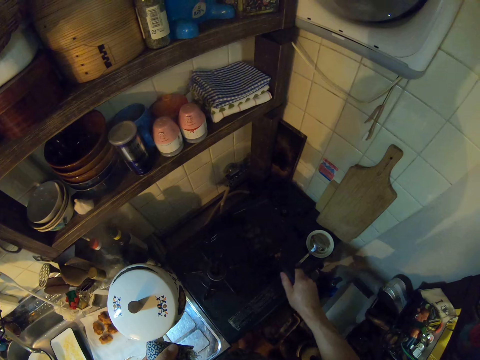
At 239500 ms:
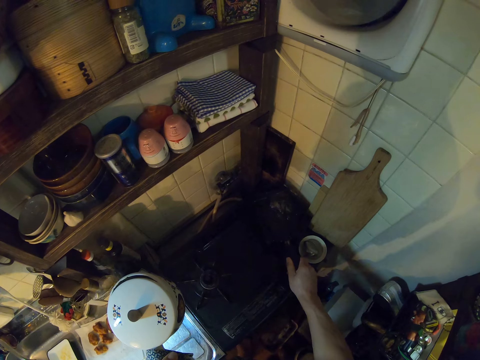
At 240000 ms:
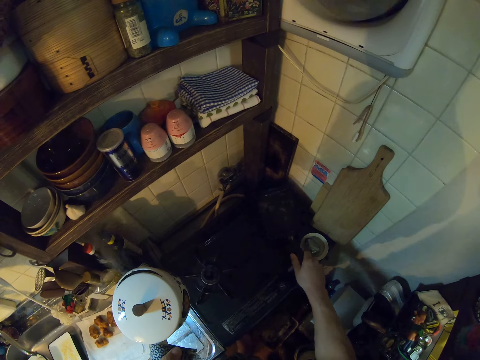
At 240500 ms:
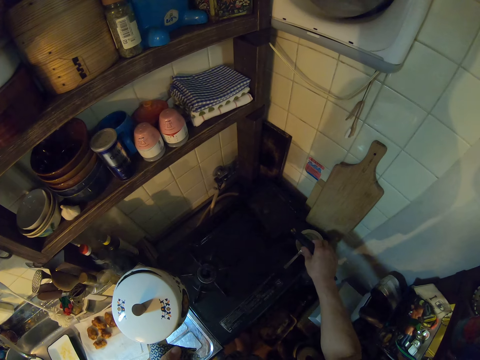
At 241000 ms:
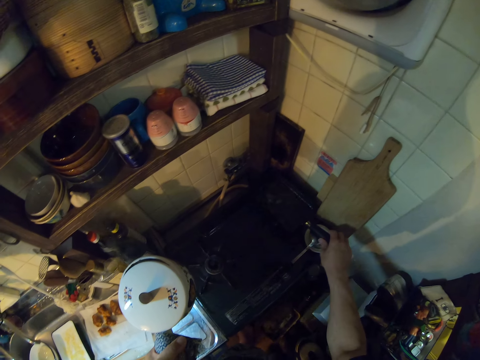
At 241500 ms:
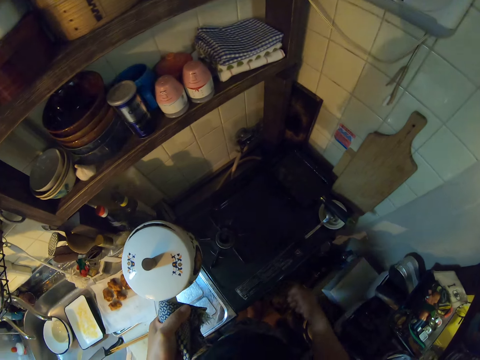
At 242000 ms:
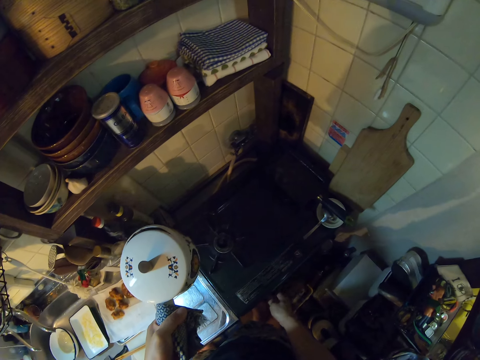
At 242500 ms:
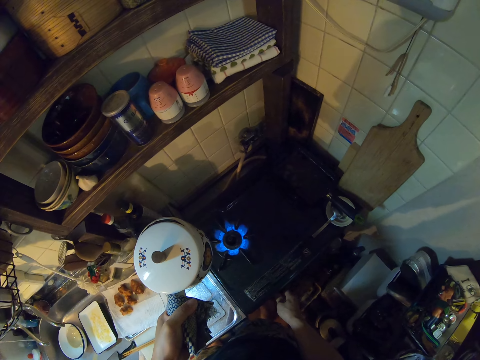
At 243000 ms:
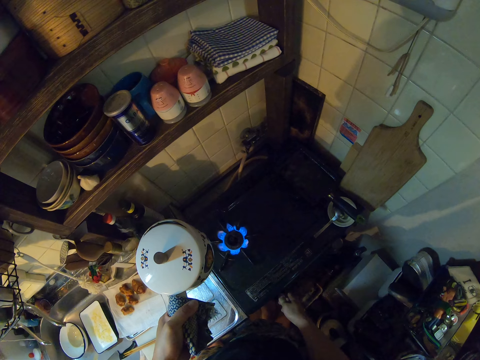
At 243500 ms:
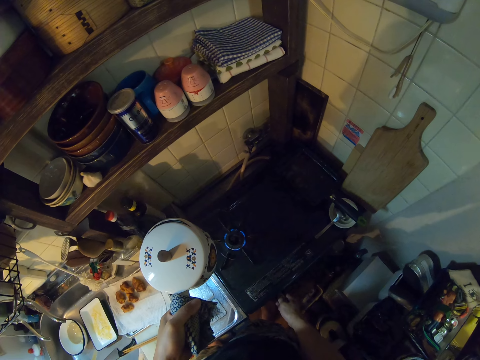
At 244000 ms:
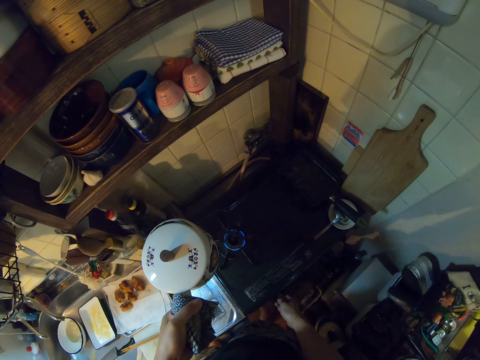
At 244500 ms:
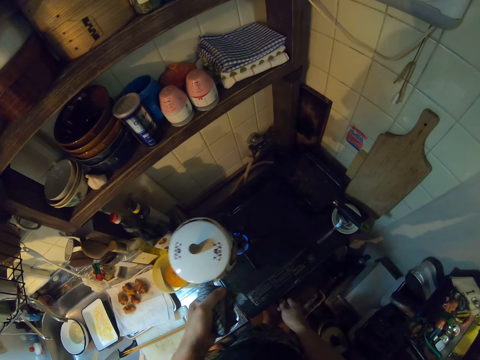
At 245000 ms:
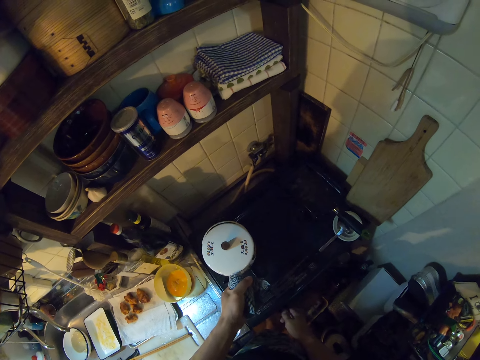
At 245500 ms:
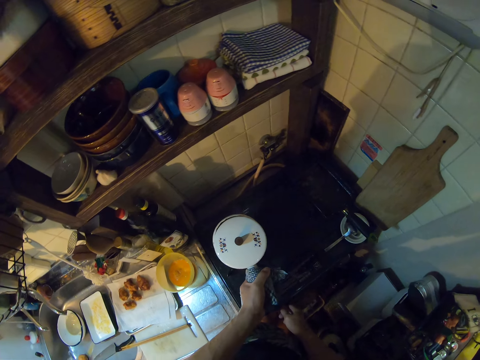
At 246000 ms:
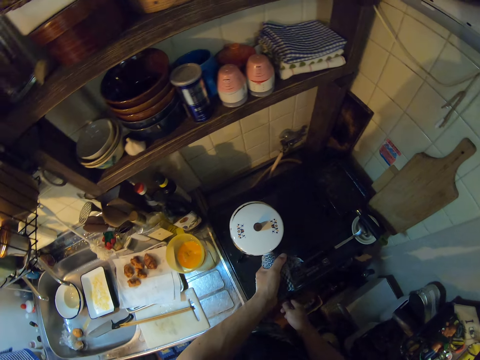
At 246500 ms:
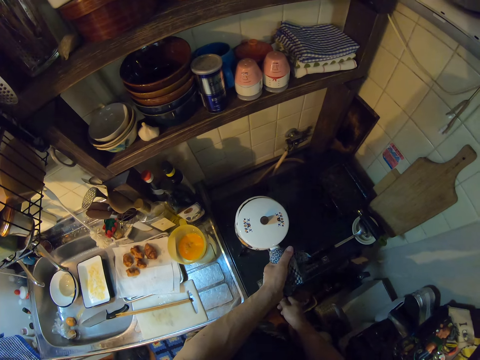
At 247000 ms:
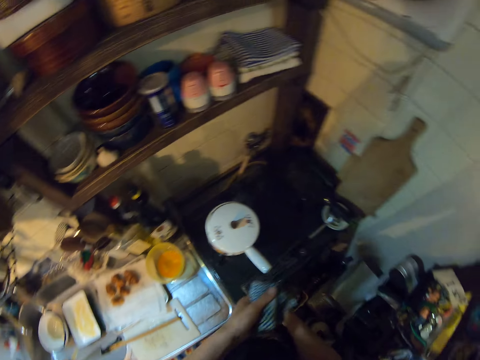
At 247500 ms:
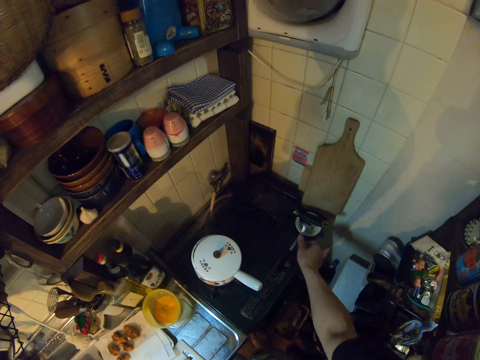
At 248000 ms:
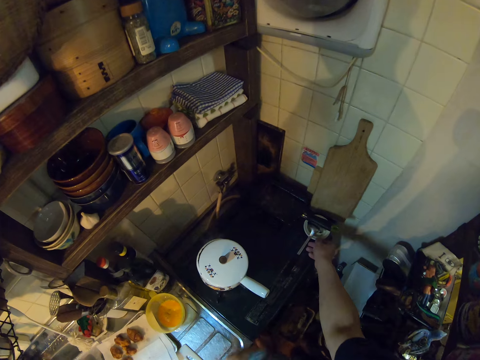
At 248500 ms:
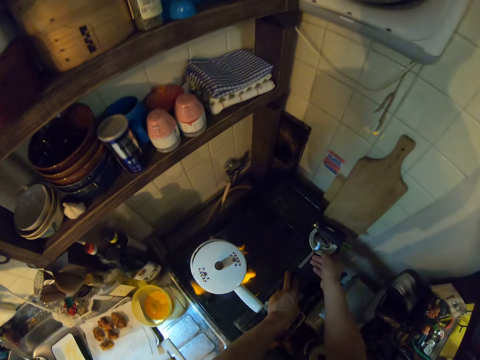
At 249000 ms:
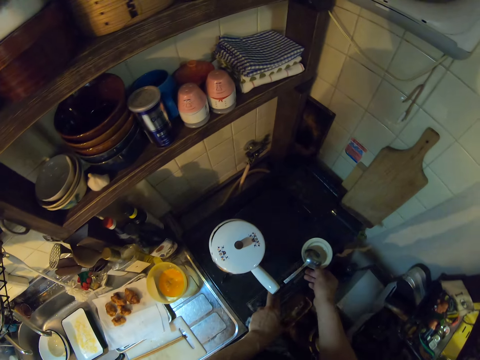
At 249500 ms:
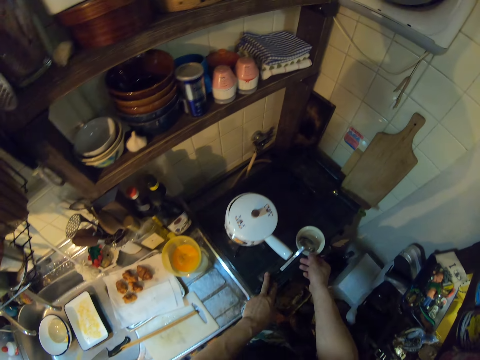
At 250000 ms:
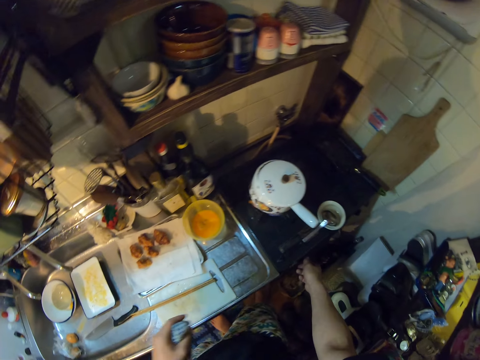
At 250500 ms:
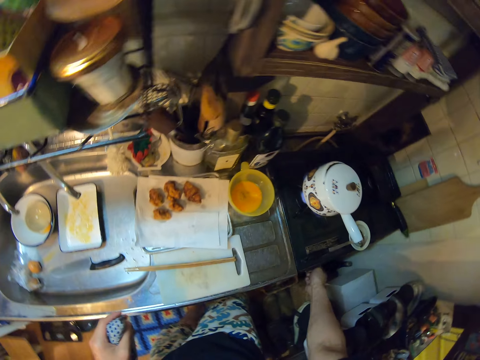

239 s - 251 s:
The camera wearer moves the frypan on the gas cooker with his right hand. He turns the knob of the gas cooker. He adjusts the cooker. He drops the pot on the gas cooker. He moves the plate on the gas cooker.

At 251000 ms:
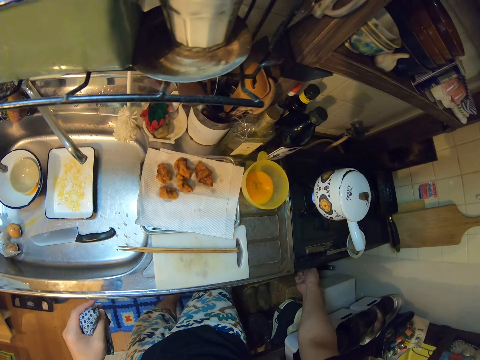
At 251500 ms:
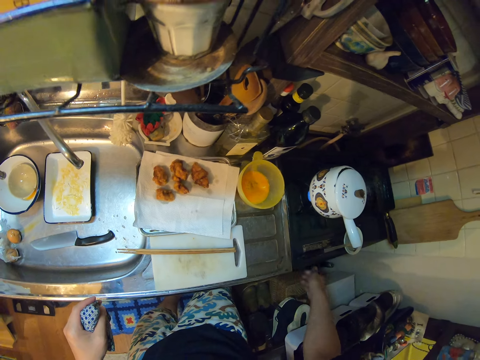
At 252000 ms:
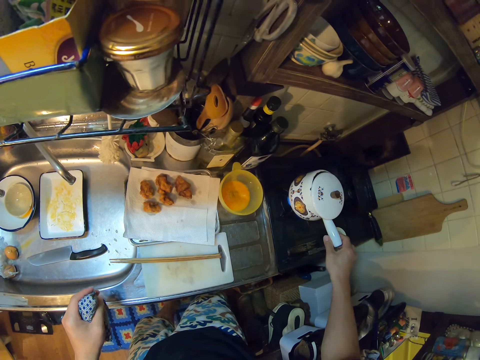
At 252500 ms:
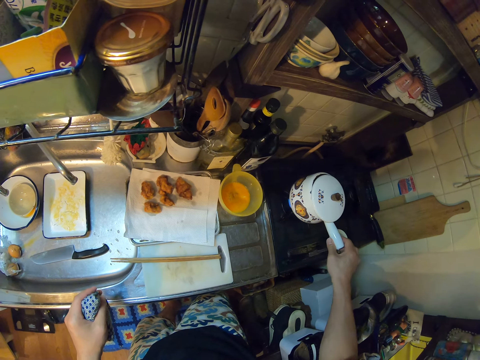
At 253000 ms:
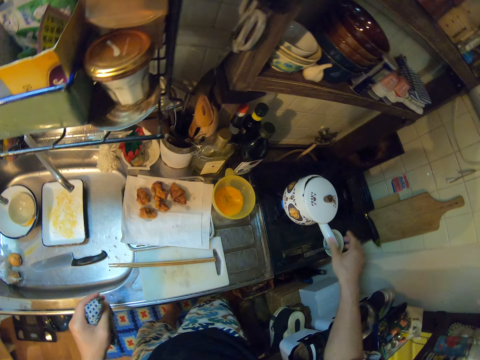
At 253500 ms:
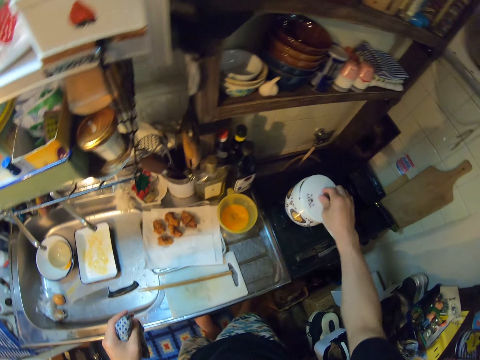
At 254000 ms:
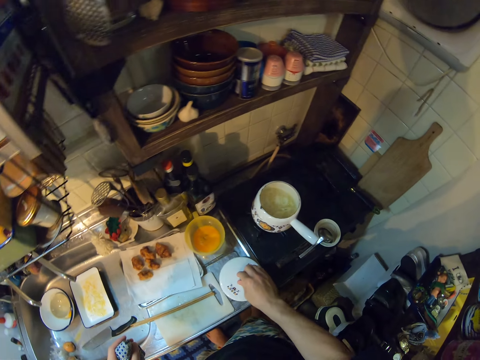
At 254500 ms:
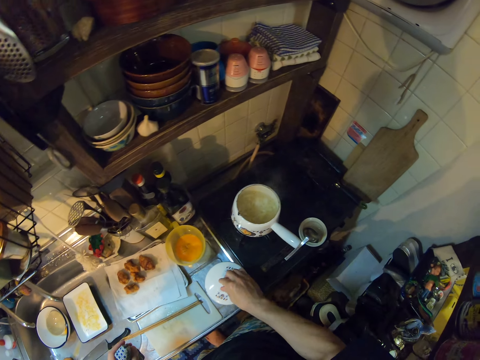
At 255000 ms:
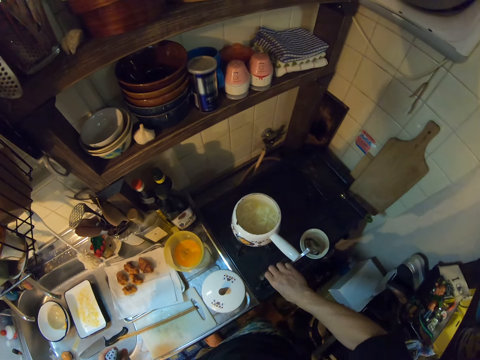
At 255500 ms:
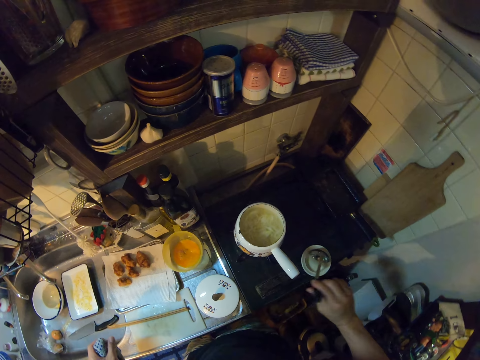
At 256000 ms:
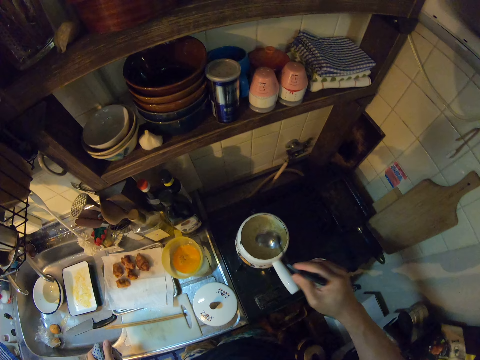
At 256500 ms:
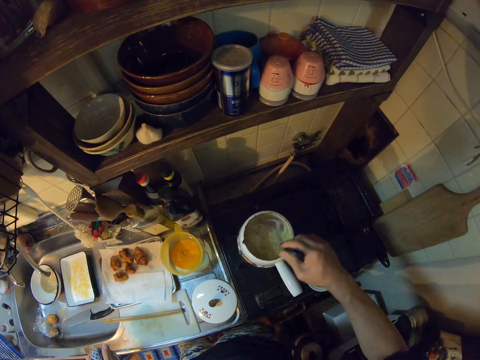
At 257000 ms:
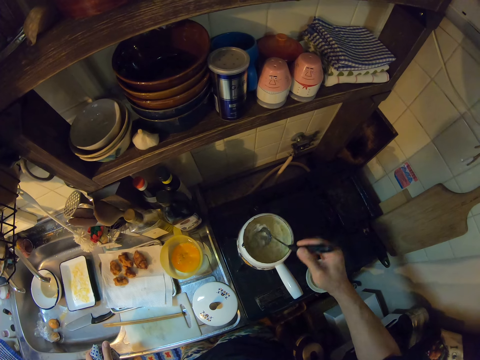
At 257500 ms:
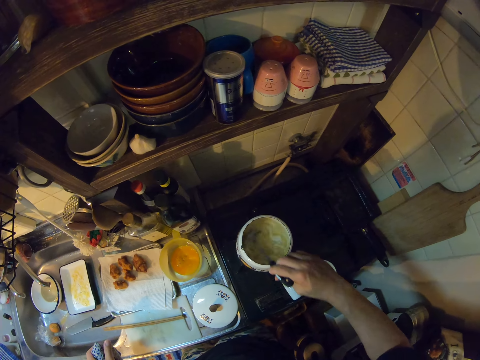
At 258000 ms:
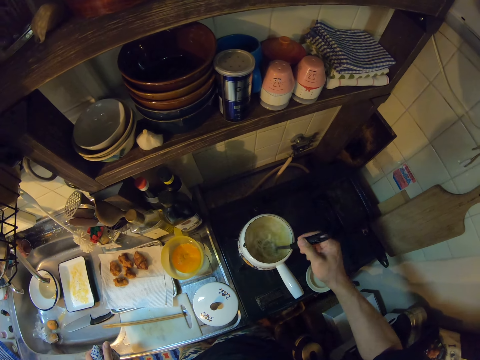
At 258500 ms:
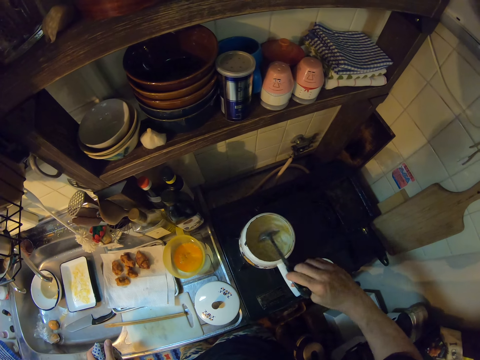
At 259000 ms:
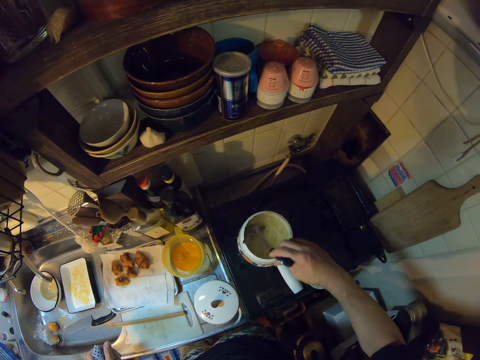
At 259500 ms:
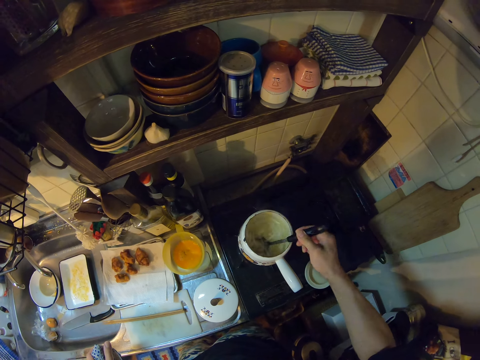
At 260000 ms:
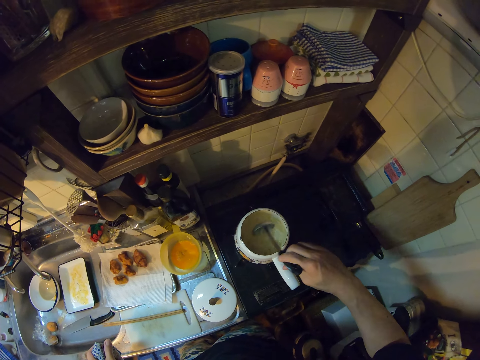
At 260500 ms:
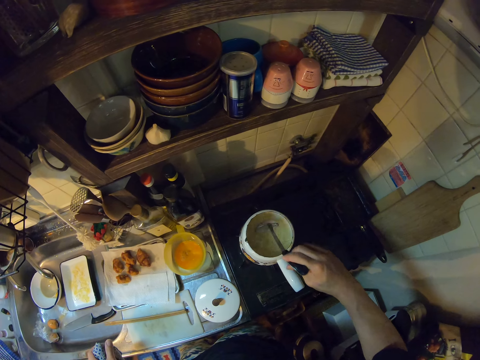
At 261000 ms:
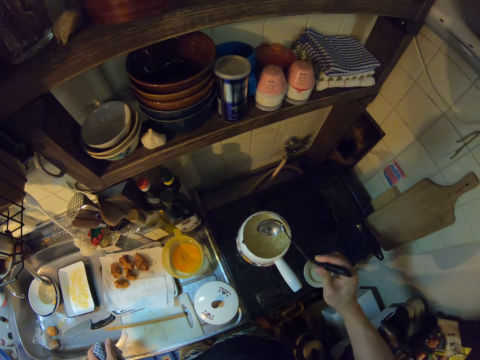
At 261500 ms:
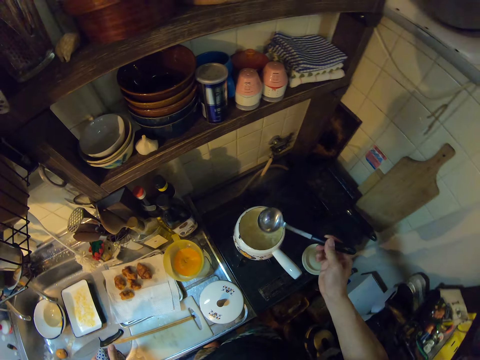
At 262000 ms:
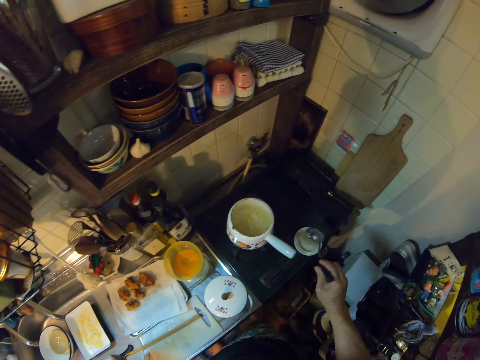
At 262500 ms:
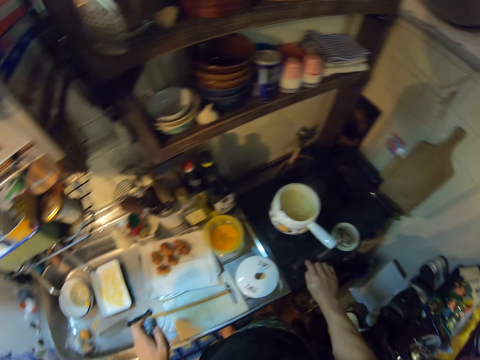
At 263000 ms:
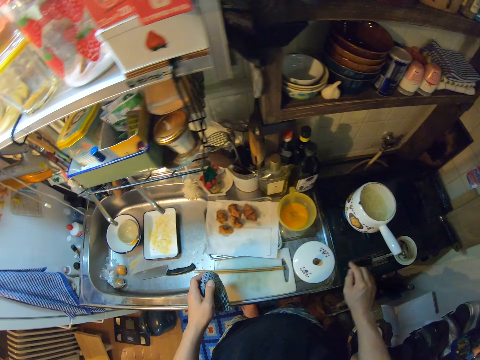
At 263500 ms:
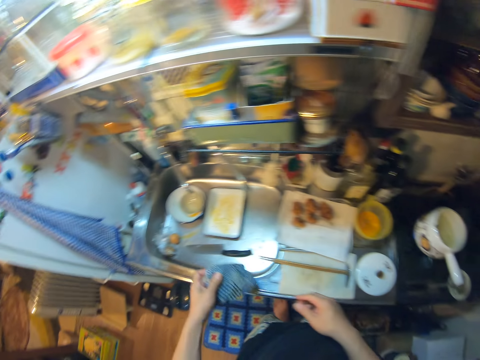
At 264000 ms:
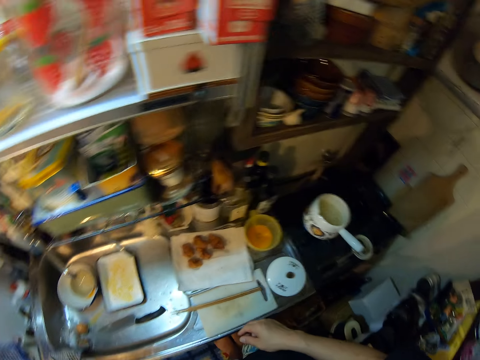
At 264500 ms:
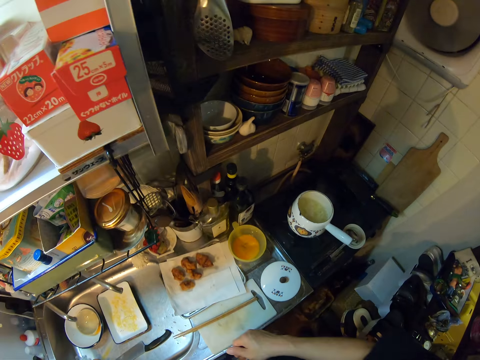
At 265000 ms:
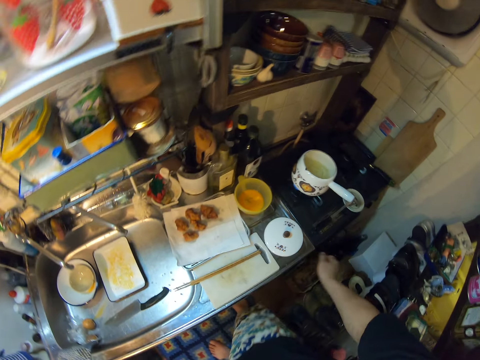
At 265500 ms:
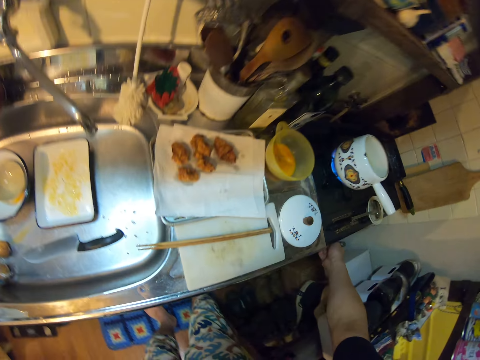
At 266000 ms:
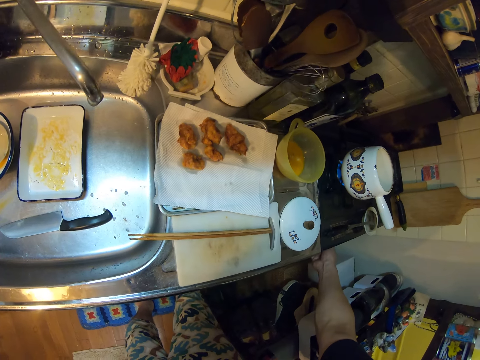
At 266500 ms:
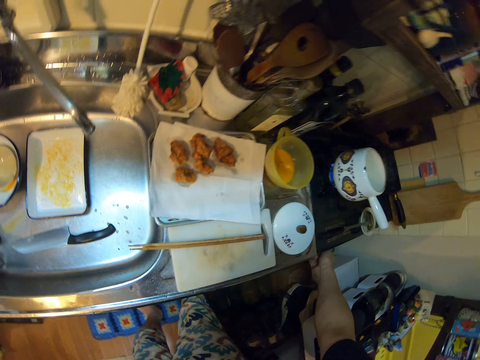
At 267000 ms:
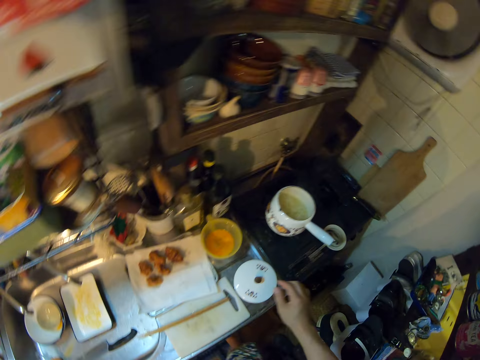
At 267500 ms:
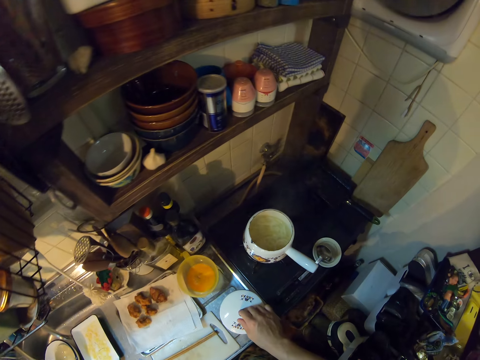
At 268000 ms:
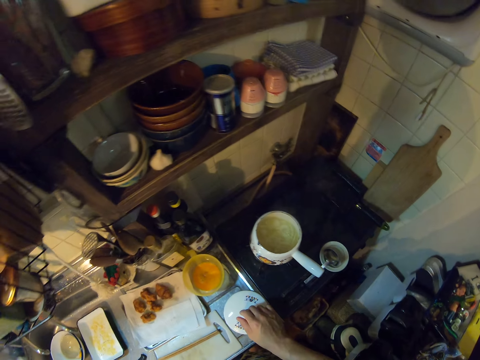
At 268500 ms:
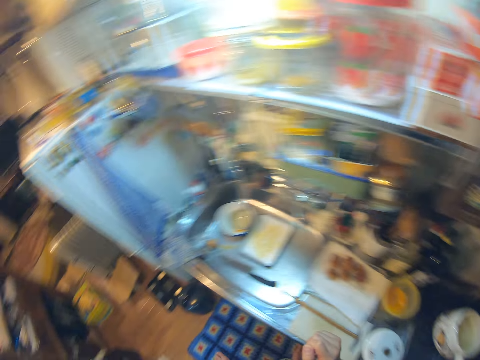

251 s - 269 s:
The camera wearer turns the knob of the gas cooker. He touches the plate on the gas cooker with his right hand. He holds the handle. He drops the lid of the pot on the sink. He removes the lid. He picks up the spoon on the plate on the gas cooker with his right hand. He dips the spoon into the pot on the gas cooker. He stirs the soup in the pot on the gas cooker. He drops the spoon on the plate on the gas cooker. He puts the wiping cloth on the sink. He turns the knob of the gas cooker. He touches the lid of the pot on the sink with his right hand.
